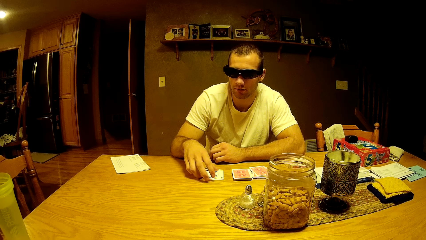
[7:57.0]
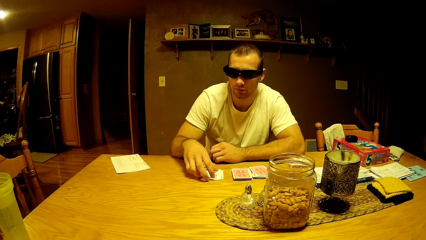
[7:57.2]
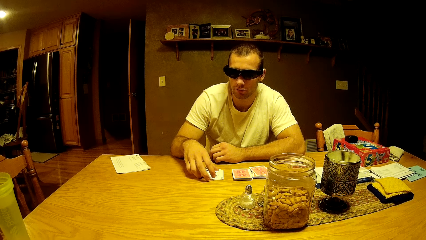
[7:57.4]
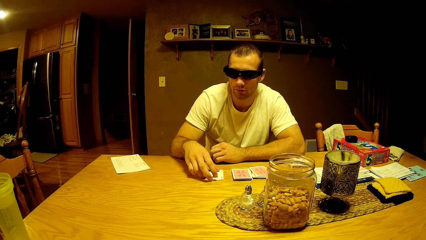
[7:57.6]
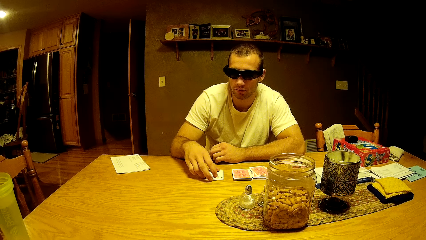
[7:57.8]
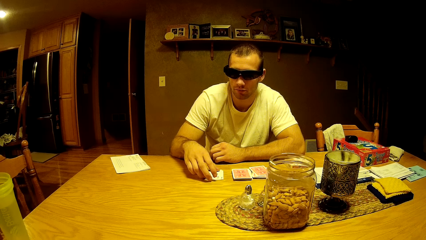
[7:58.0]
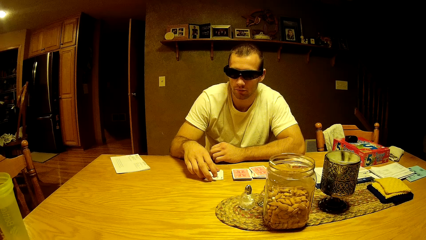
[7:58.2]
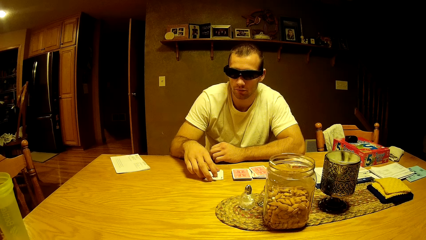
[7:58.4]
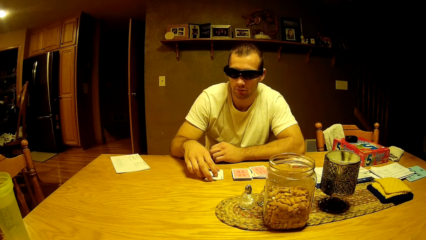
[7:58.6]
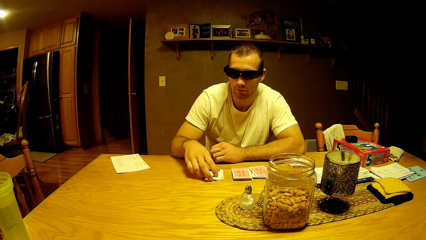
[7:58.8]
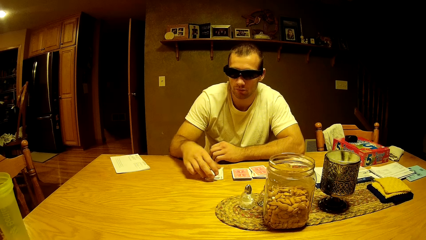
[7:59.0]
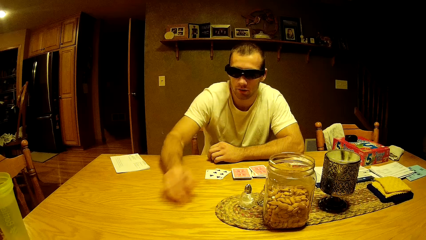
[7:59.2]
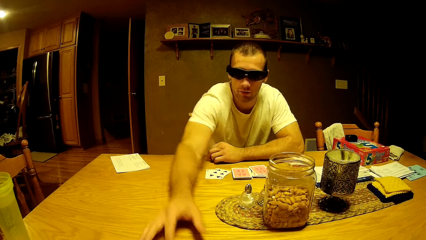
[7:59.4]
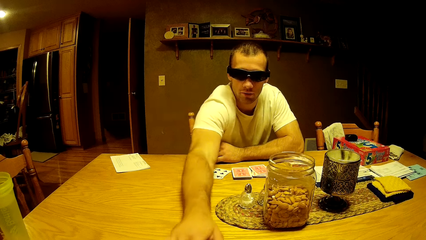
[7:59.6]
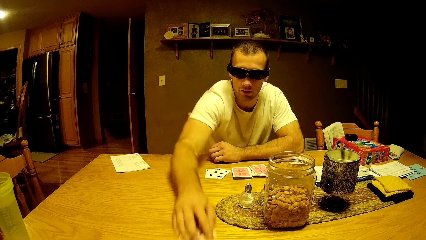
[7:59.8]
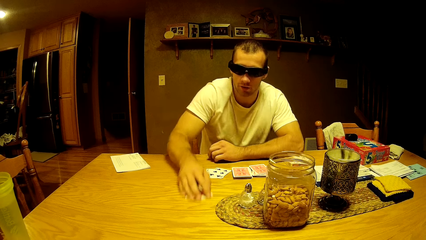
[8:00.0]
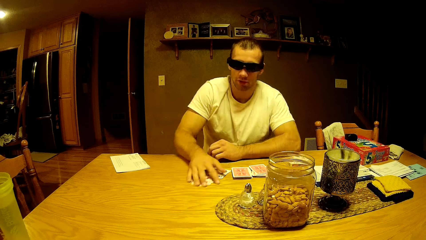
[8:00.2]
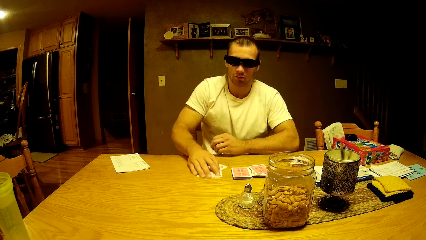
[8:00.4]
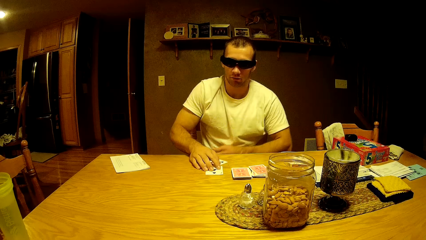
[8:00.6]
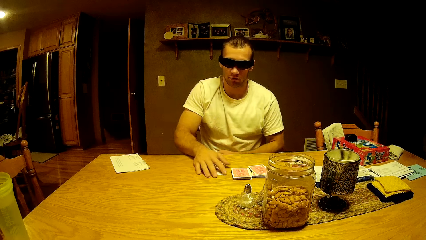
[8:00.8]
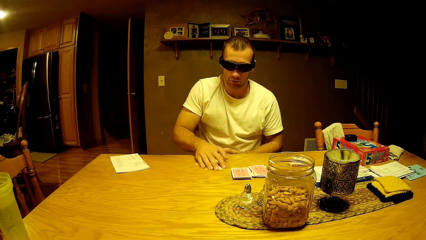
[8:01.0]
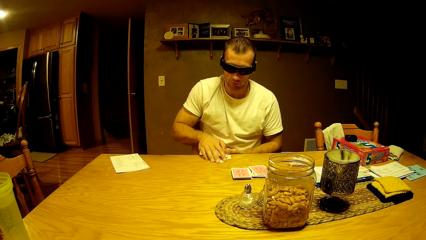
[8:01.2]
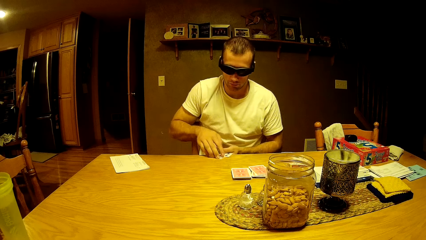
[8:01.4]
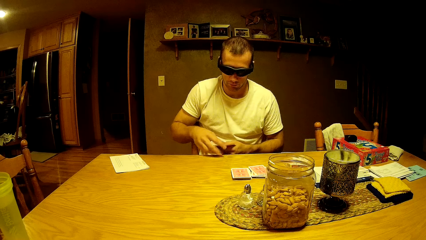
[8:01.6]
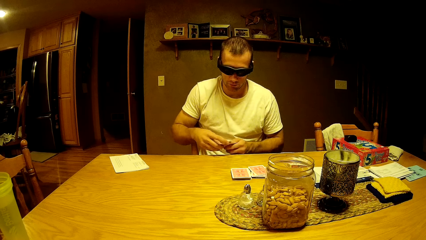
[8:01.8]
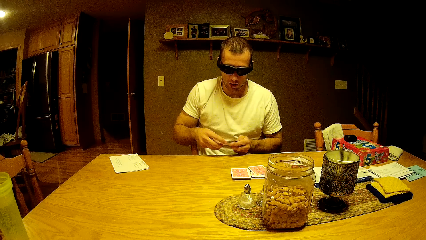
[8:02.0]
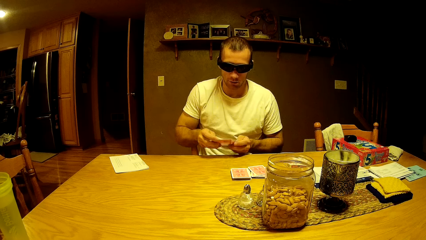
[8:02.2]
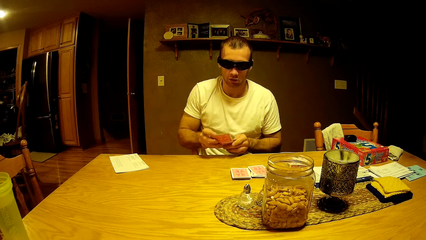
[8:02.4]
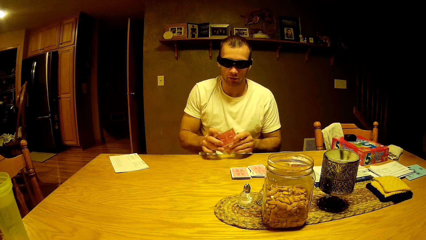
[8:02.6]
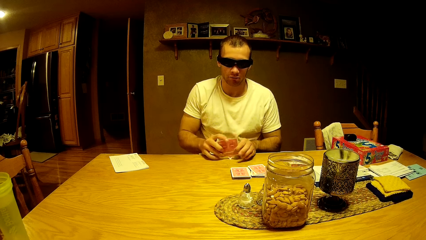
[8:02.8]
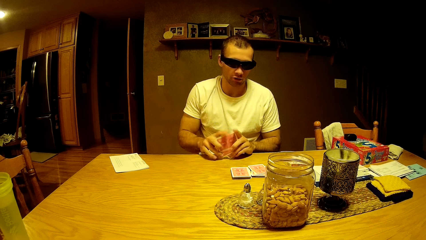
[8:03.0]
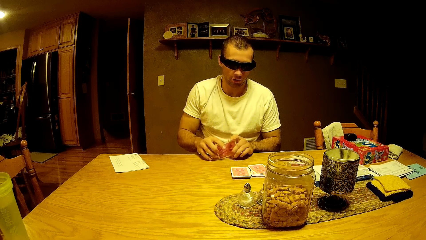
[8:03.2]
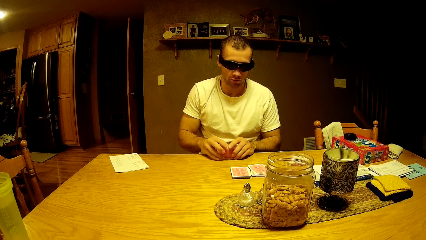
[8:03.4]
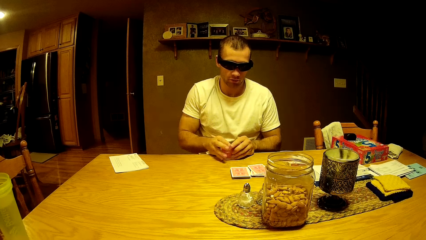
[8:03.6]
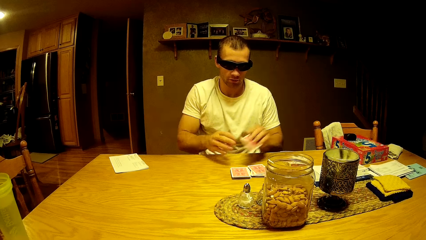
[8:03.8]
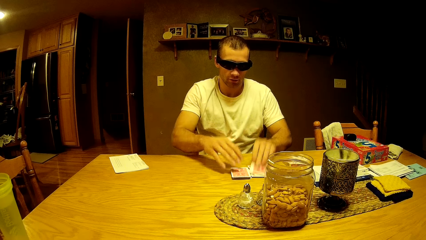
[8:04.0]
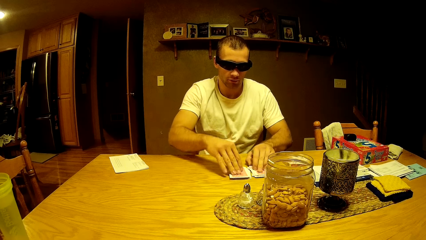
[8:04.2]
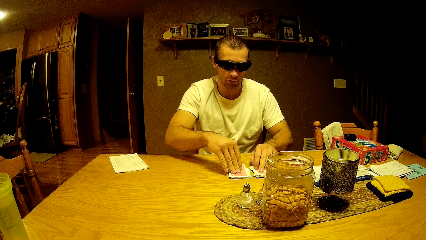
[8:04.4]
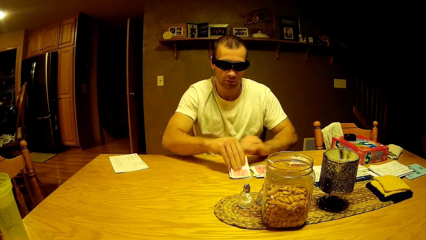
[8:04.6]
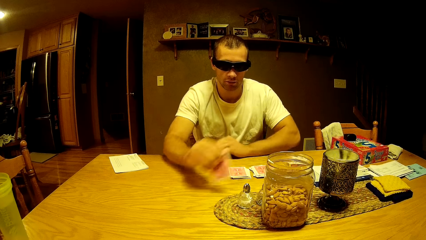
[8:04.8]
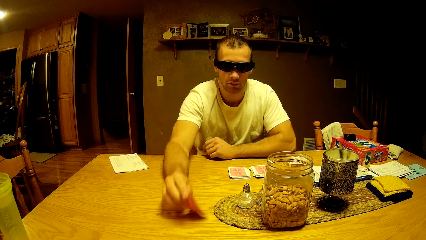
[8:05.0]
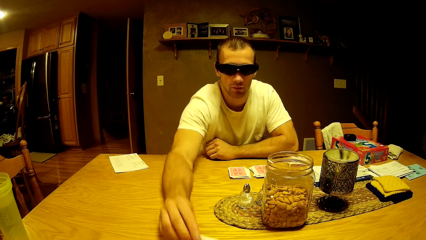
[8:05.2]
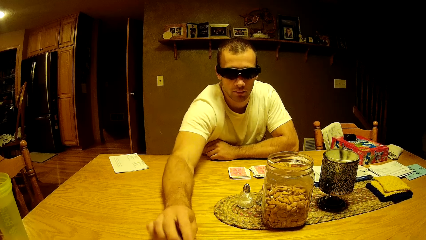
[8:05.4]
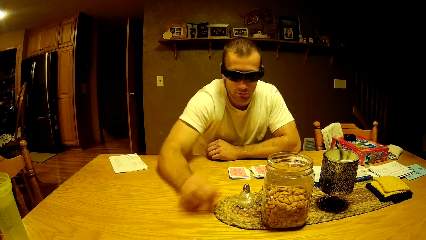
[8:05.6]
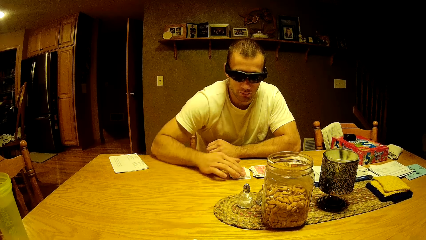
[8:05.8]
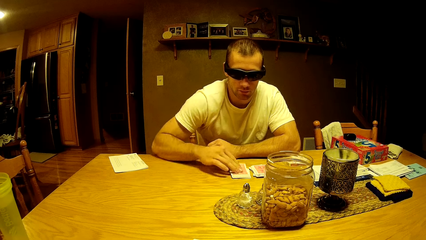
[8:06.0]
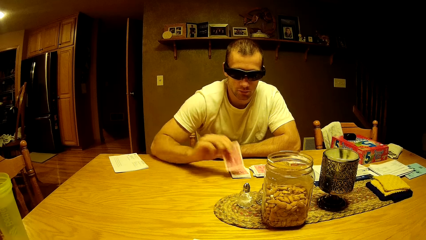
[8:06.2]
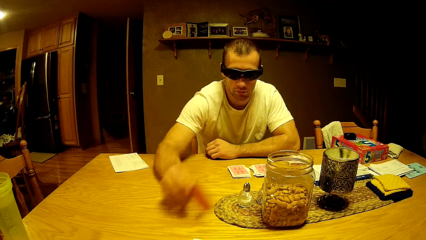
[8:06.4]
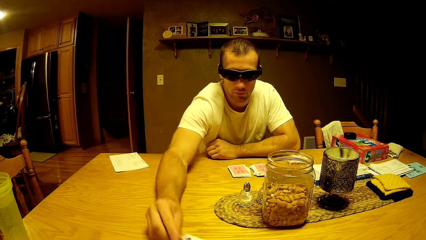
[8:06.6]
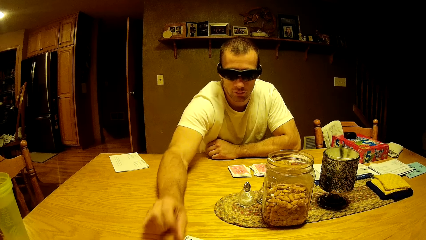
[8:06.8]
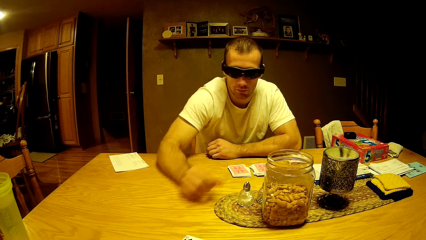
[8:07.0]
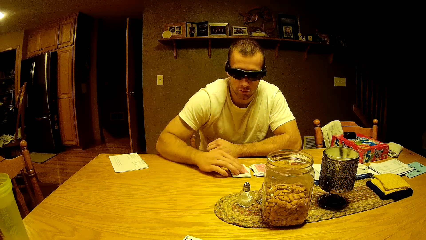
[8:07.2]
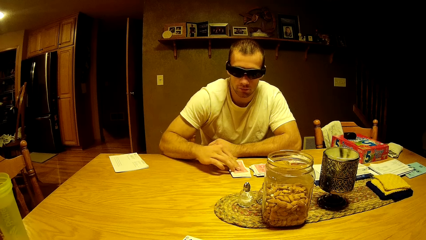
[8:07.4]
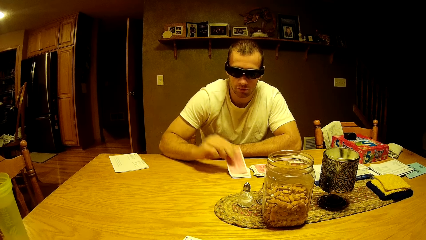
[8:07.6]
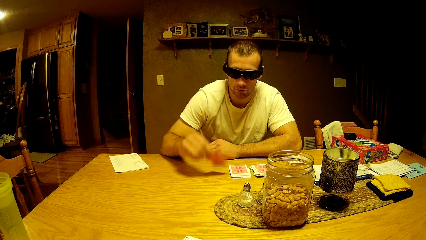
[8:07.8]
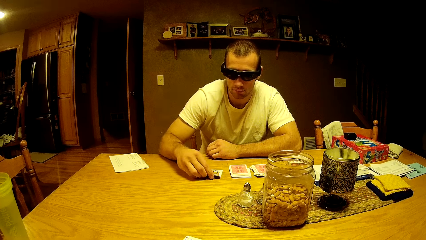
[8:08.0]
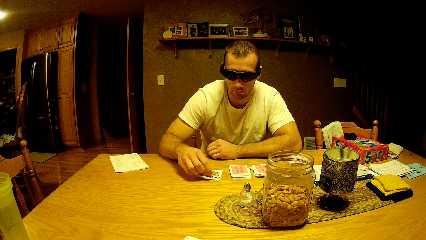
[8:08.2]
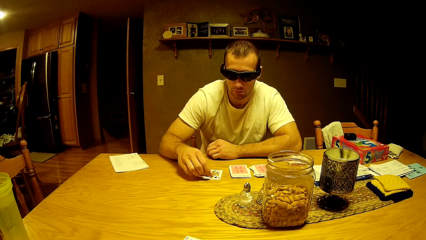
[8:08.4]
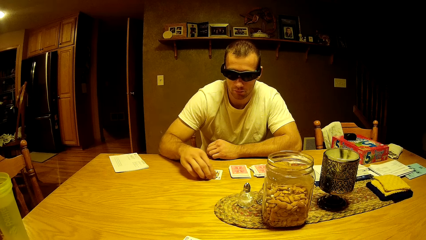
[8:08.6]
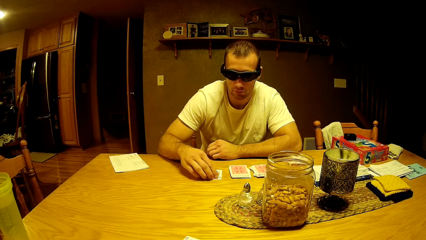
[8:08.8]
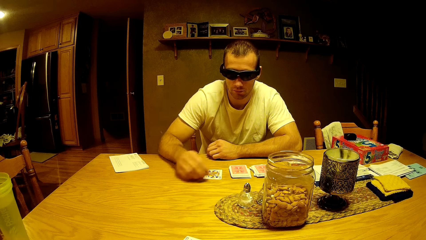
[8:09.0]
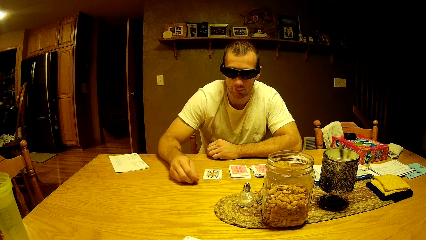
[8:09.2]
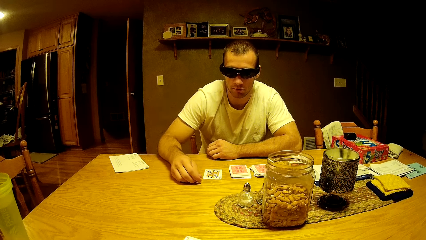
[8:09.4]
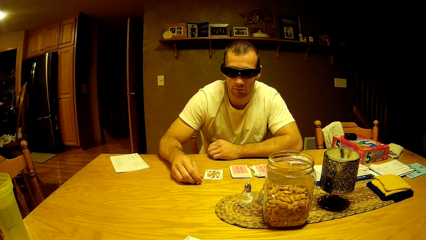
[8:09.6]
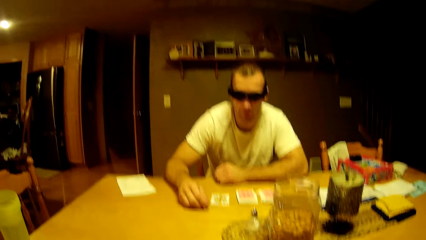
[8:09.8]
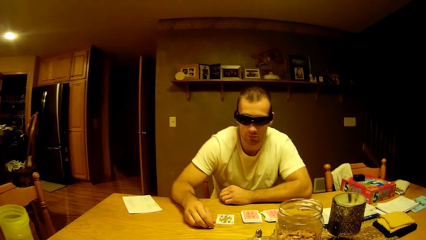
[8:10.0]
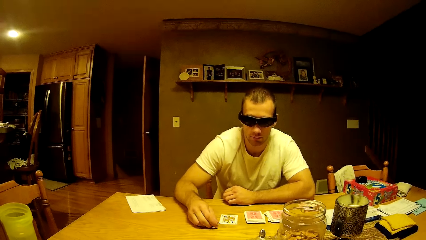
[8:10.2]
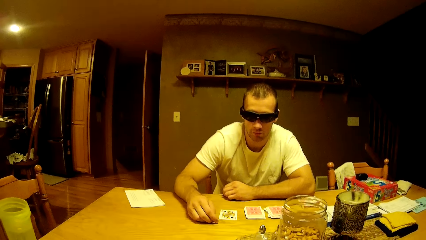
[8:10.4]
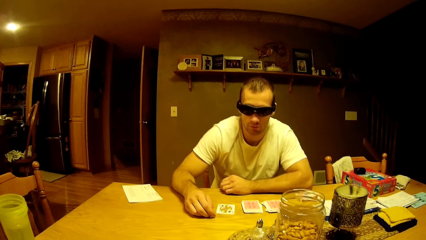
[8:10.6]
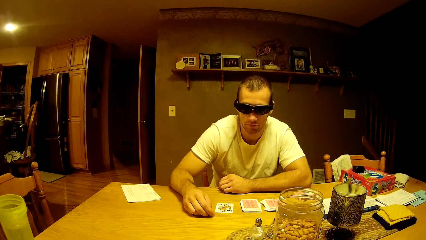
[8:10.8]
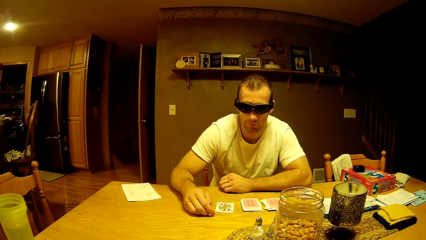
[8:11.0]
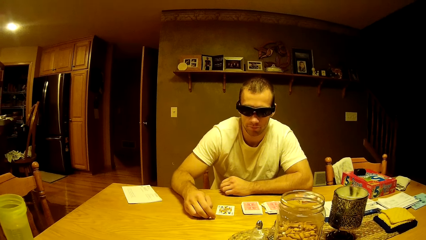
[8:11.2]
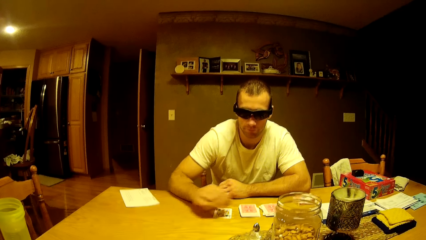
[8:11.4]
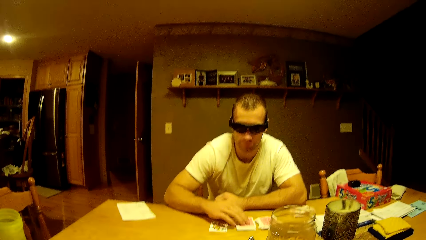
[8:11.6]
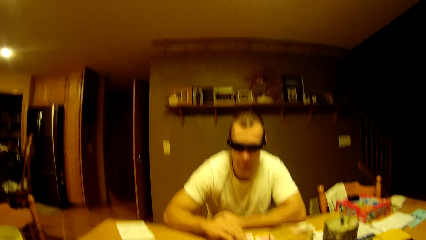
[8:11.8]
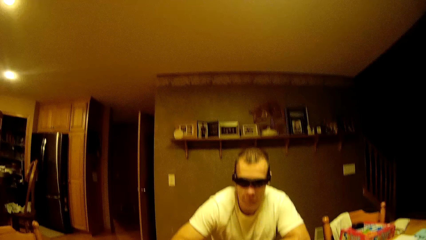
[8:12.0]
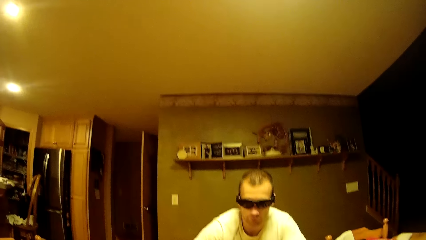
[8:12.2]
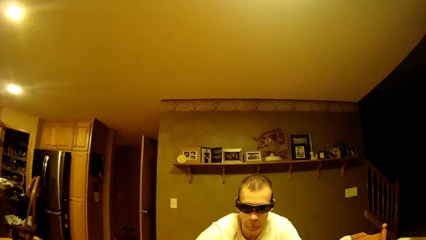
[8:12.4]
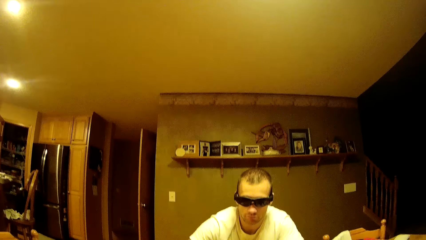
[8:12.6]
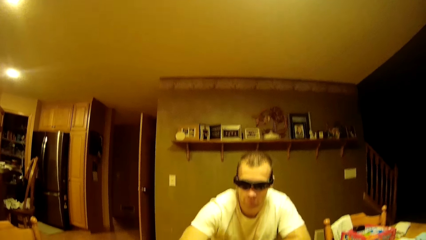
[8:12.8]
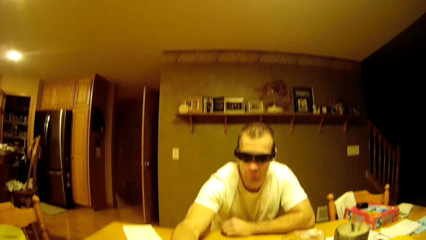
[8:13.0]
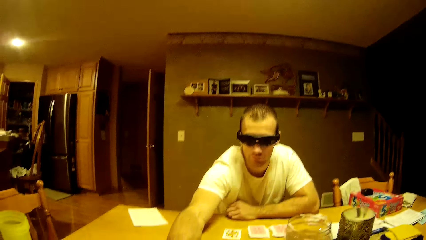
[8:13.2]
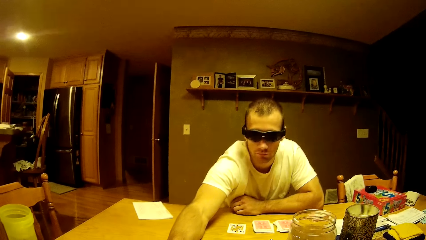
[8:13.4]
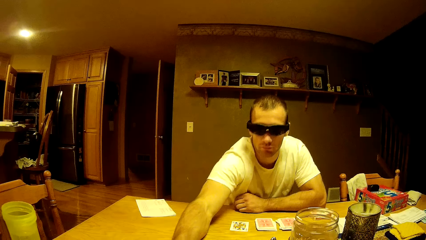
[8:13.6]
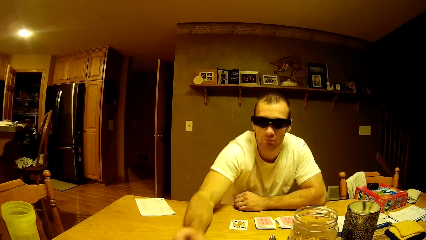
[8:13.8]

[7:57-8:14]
The man moves the cards across the table and collects the cards on the table. The man picks up a card and puts the card on the table. The man picks up a card and puts the card on the table. The man picks up a card and puts the card on the table. The man picks up a card.
